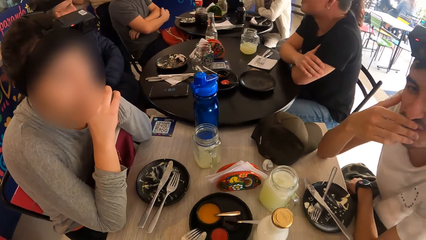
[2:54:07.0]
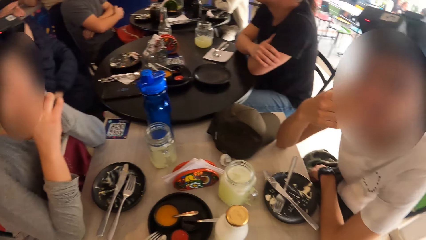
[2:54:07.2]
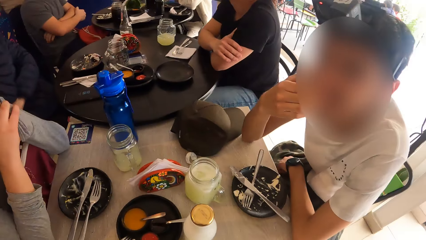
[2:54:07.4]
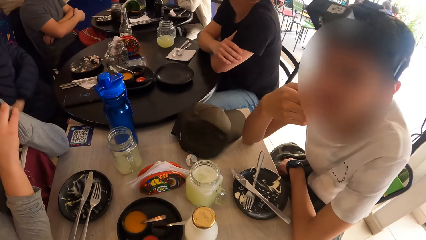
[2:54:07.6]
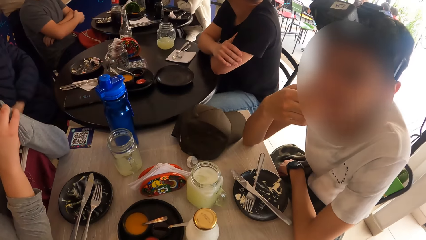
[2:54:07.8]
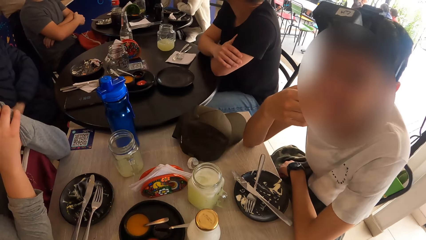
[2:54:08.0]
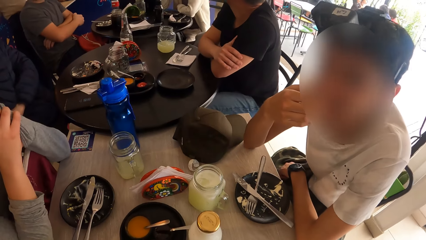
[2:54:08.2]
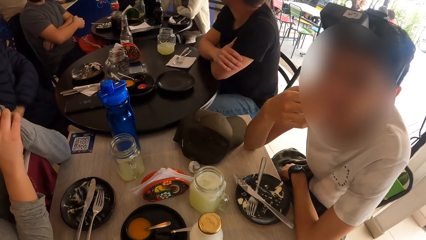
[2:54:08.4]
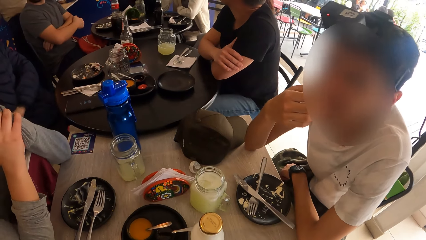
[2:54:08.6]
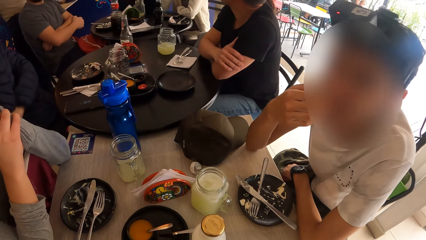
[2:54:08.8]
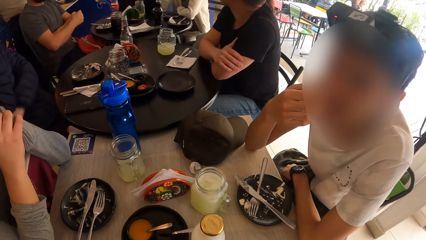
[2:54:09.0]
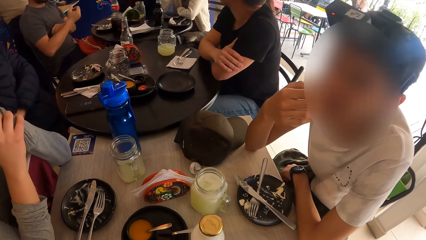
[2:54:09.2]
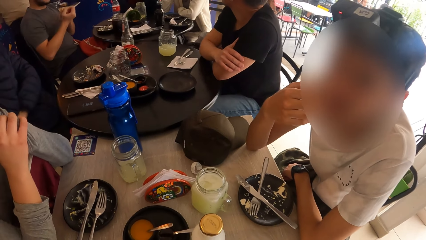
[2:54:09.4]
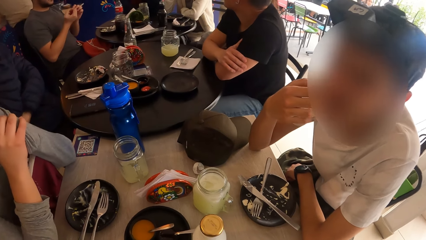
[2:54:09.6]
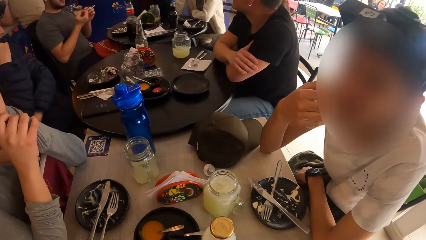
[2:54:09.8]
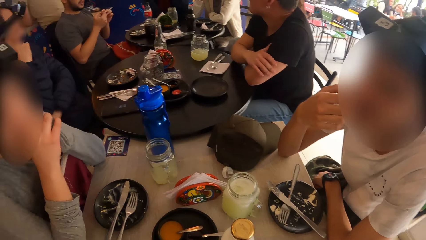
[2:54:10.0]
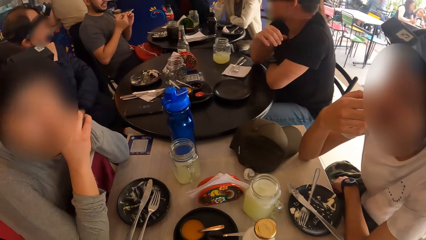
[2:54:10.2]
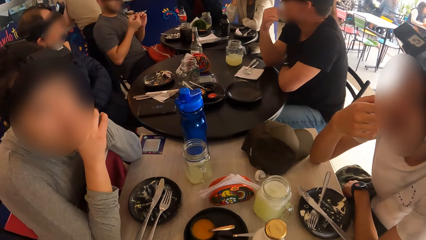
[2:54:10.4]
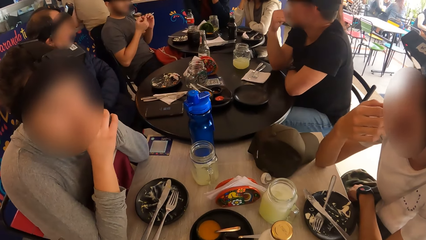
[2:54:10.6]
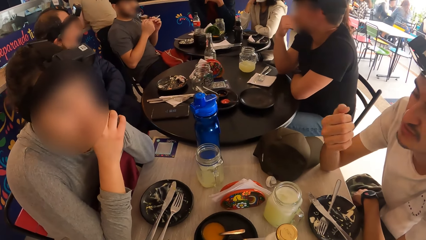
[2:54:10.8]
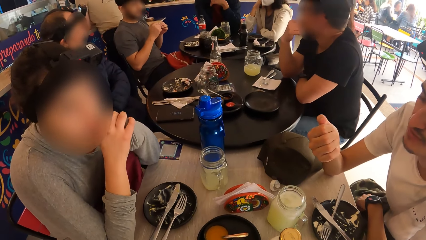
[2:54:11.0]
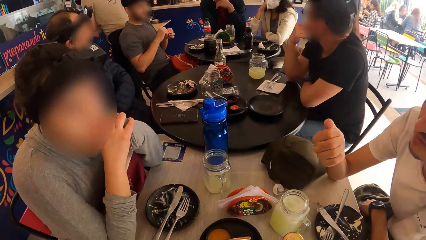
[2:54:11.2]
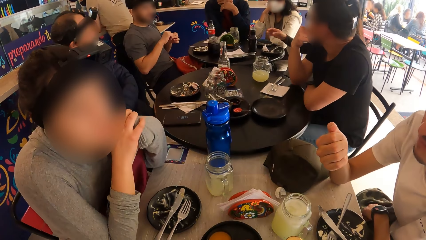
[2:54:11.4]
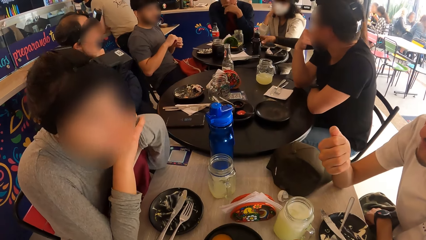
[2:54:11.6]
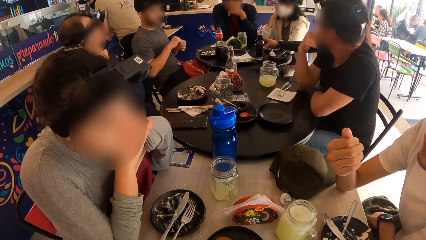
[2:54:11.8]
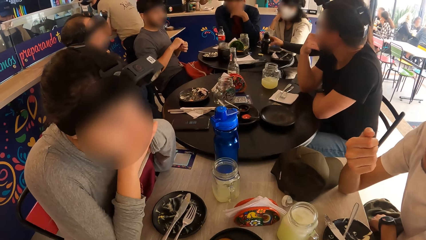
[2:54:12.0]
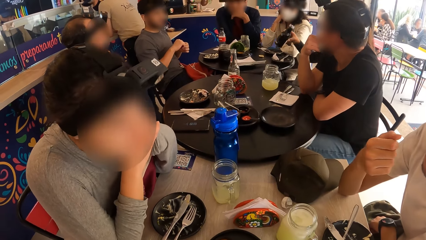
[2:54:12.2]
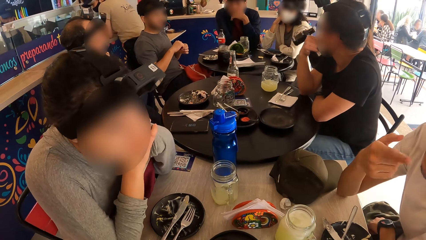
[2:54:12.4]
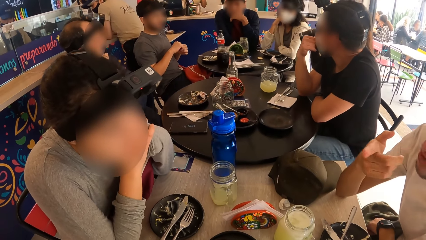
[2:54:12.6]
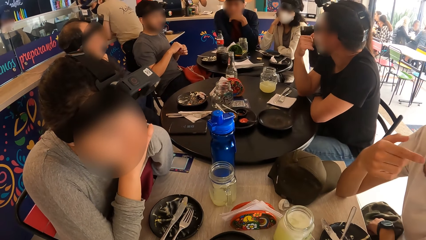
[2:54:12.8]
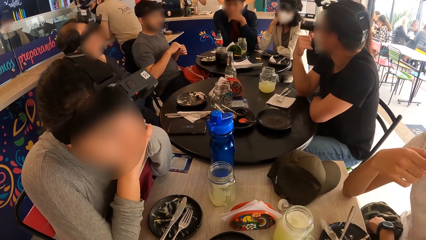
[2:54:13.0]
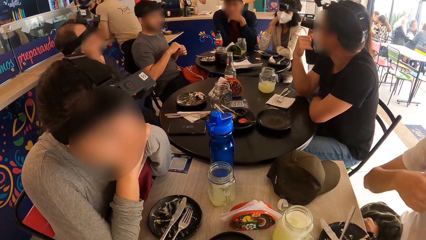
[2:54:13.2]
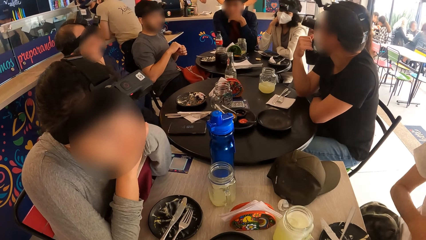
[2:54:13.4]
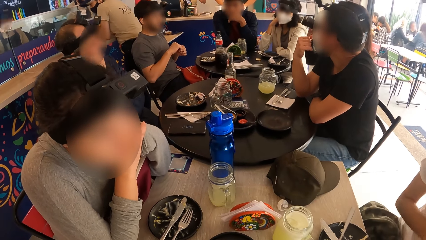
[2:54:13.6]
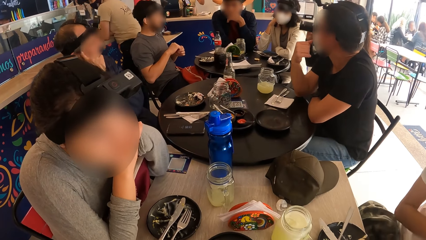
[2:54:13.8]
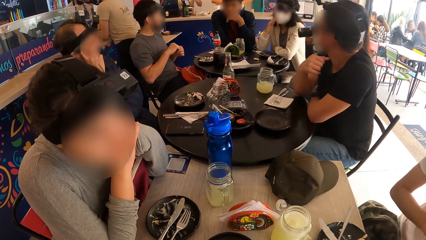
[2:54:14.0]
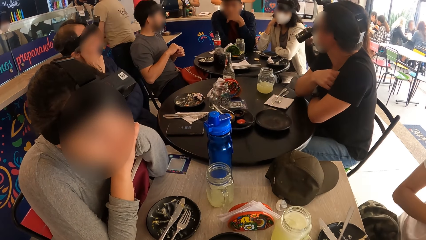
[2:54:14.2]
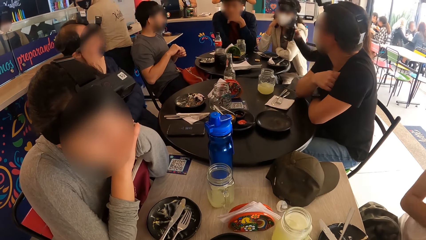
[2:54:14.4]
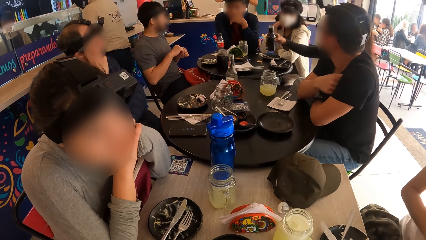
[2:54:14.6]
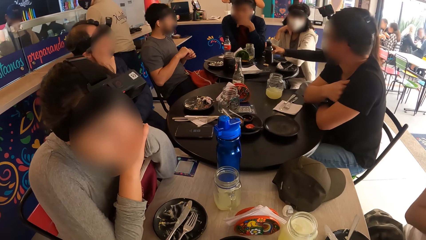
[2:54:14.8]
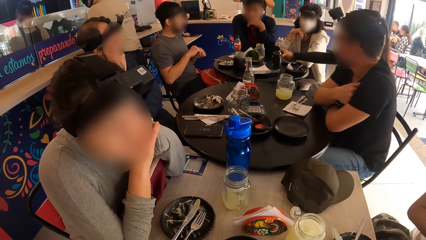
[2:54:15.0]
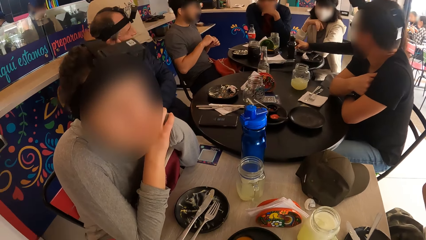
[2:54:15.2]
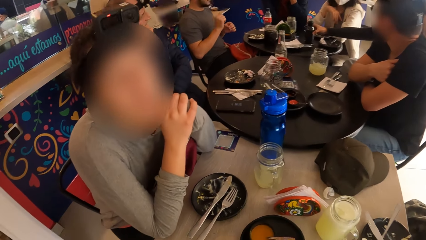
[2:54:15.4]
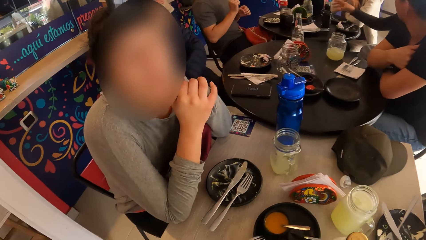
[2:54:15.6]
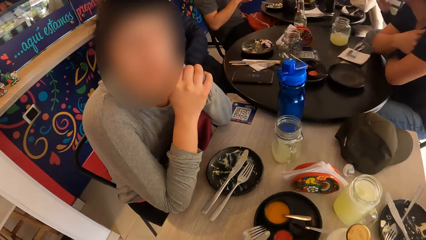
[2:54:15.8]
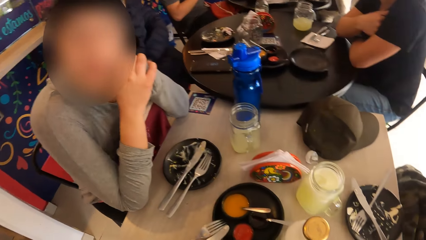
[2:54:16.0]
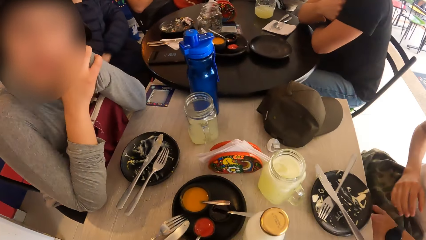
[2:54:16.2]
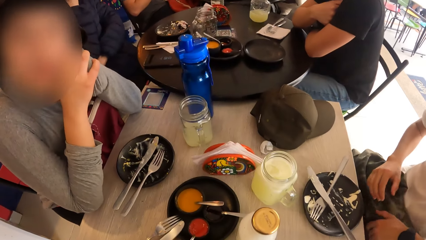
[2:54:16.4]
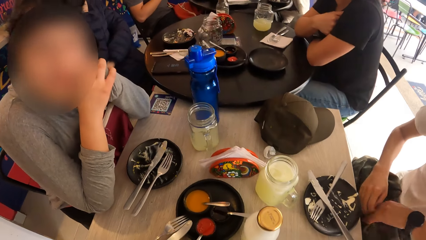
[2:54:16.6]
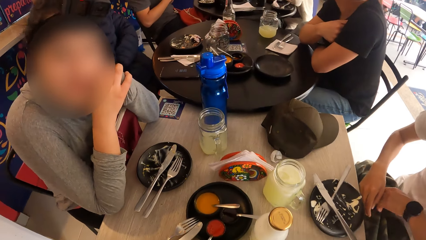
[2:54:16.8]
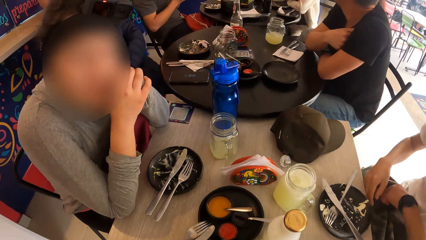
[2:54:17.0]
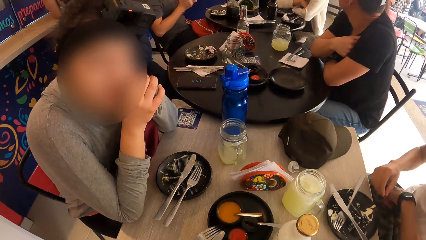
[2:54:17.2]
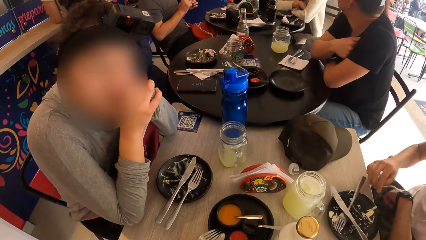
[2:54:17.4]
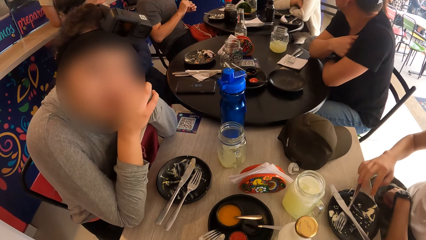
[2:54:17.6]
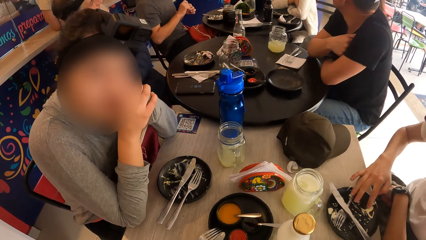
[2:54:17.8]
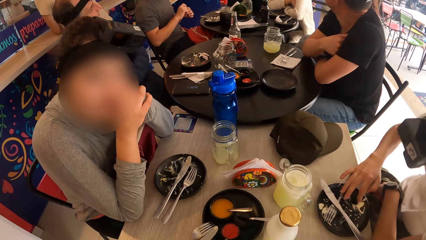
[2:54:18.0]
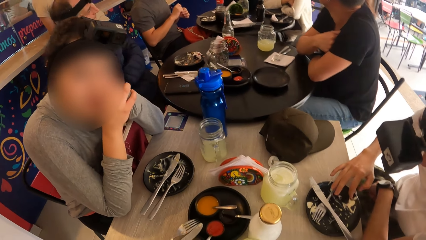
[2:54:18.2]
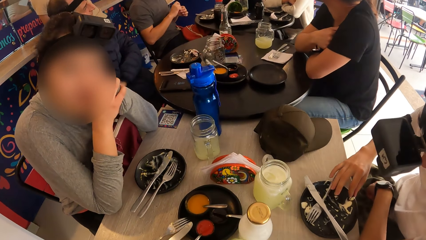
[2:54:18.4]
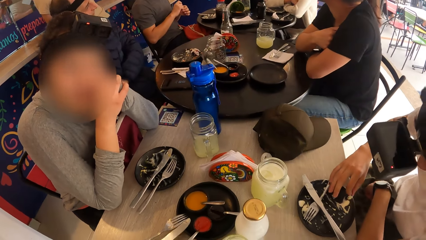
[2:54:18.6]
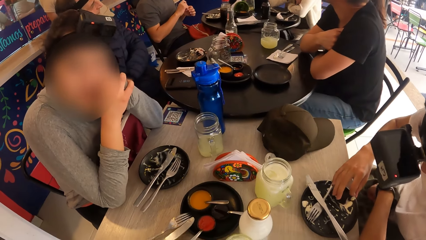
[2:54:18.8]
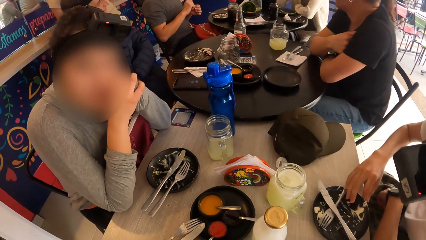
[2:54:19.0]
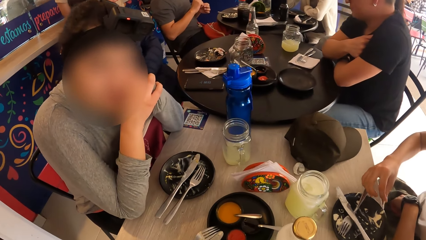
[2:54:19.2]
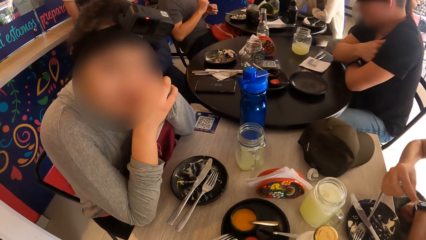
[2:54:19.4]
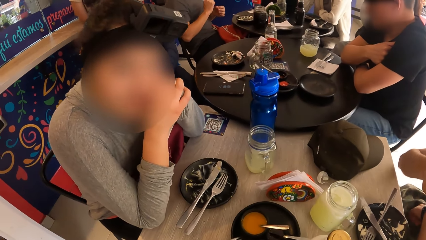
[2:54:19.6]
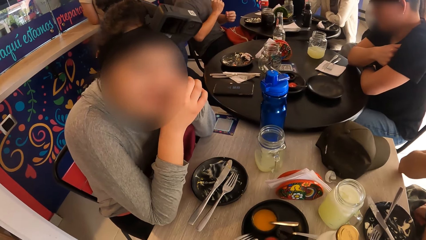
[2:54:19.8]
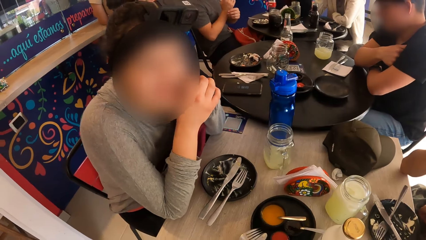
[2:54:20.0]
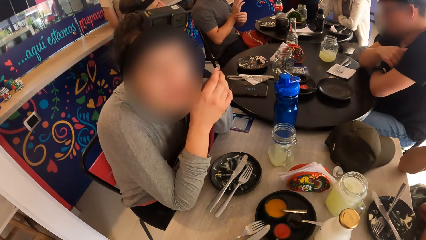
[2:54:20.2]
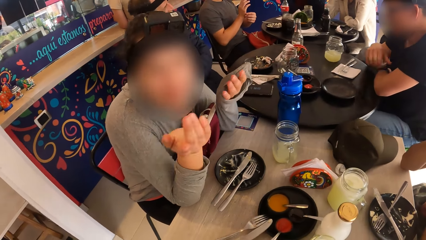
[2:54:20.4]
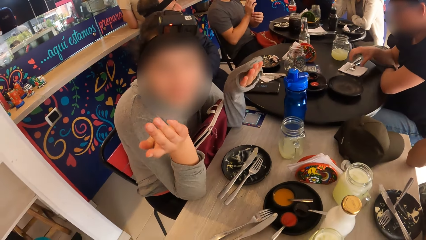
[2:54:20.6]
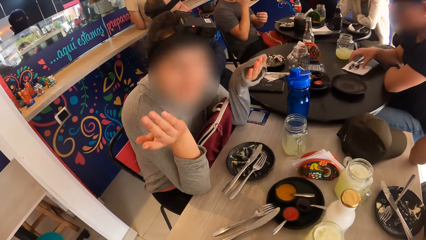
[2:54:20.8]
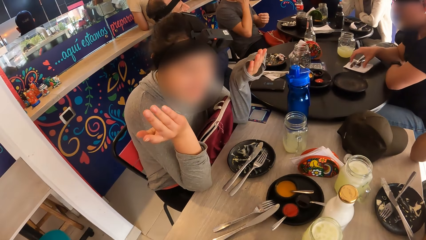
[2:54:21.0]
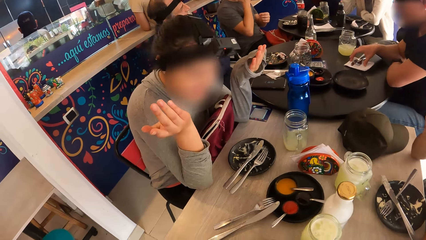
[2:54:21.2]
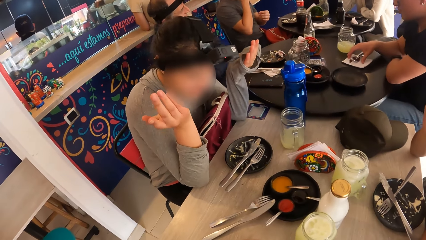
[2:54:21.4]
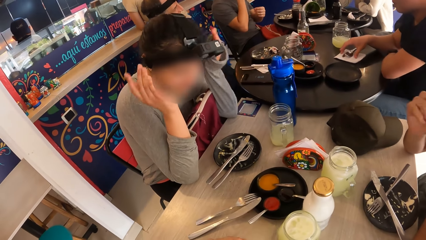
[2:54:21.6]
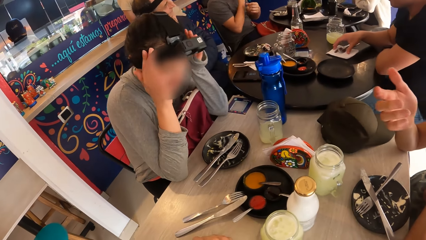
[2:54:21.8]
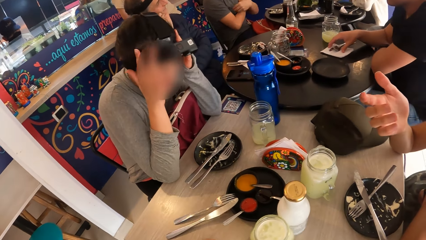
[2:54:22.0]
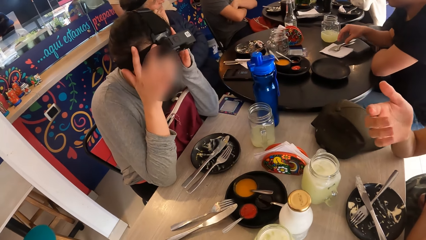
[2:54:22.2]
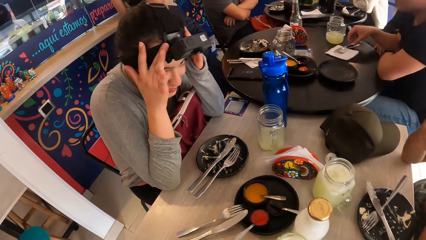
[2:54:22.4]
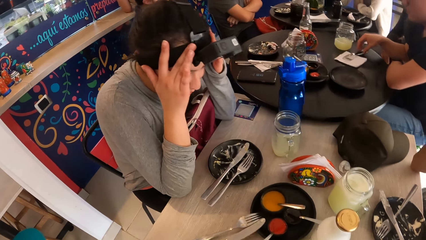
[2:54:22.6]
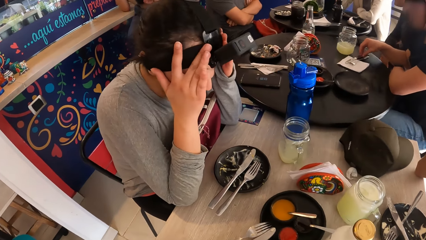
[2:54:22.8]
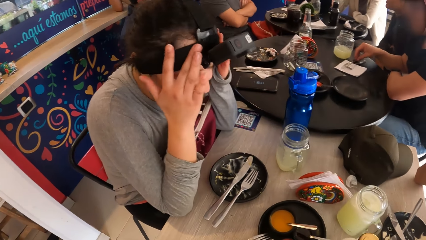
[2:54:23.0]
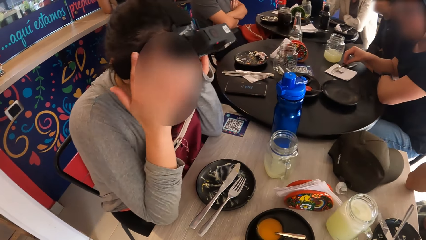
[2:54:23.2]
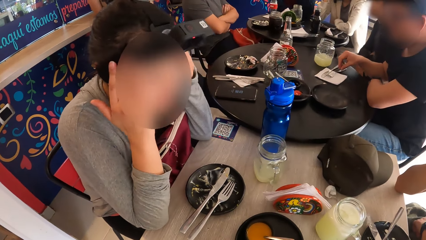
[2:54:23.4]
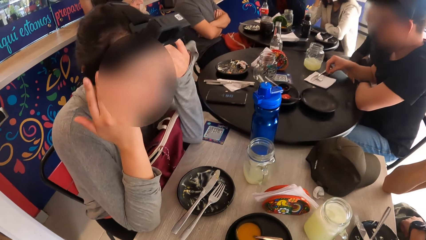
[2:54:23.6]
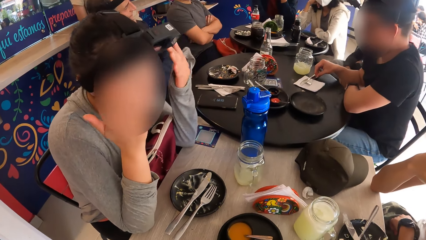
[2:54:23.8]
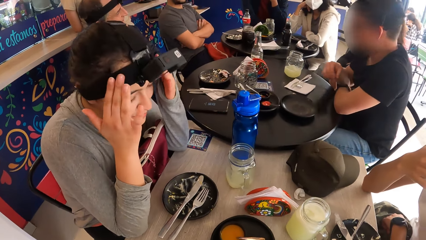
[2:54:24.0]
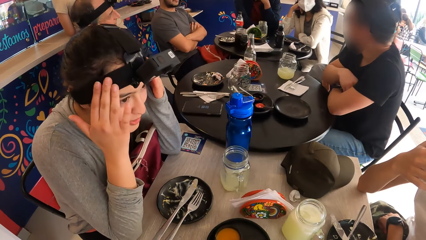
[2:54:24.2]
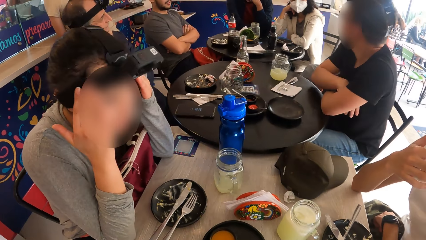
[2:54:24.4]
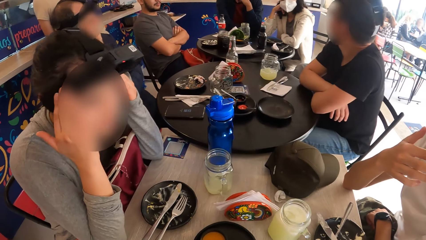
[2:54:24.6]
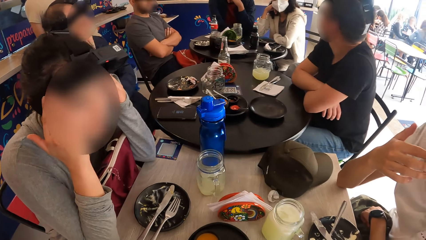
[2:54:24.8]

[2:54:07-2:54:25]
A person converses with the camera wearer. Another person converses with the first person. The first person points a finger. The other person converses with the first person. The other person converses with the camera wearer. The first person picks a stuffing or salad from the plate with his right hand and eats the salad. The other person sways hands and converses with the camera wearer. The other person adjusts a camera.
